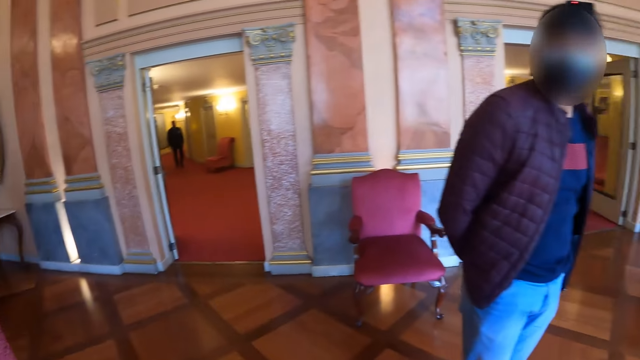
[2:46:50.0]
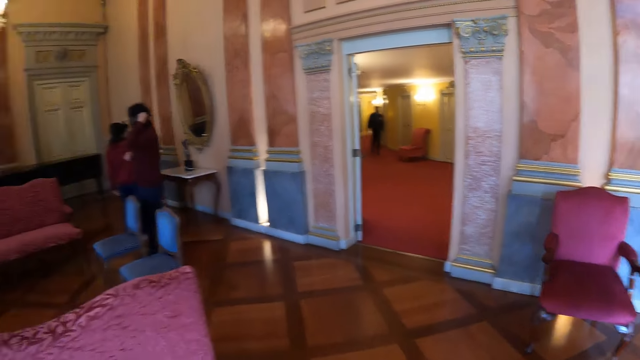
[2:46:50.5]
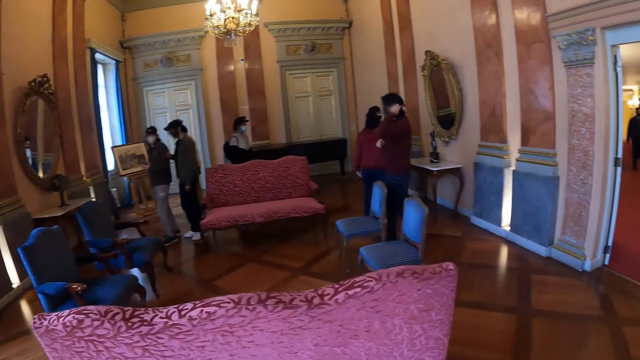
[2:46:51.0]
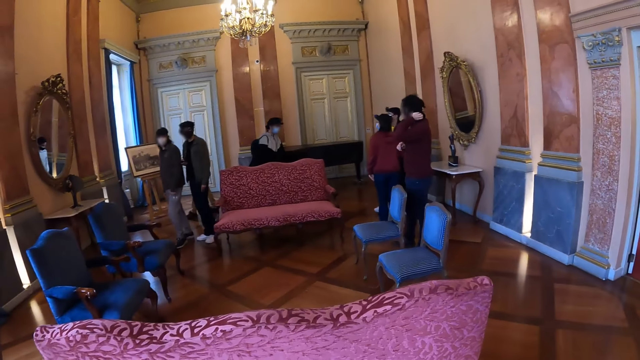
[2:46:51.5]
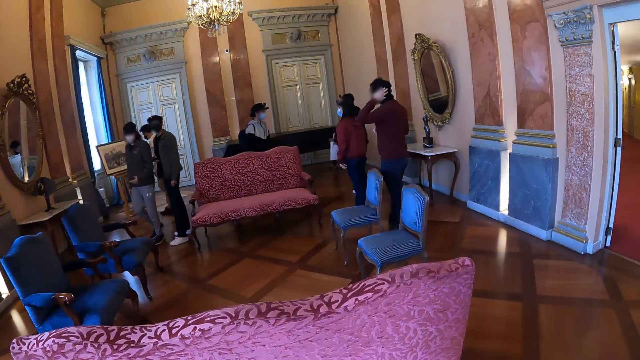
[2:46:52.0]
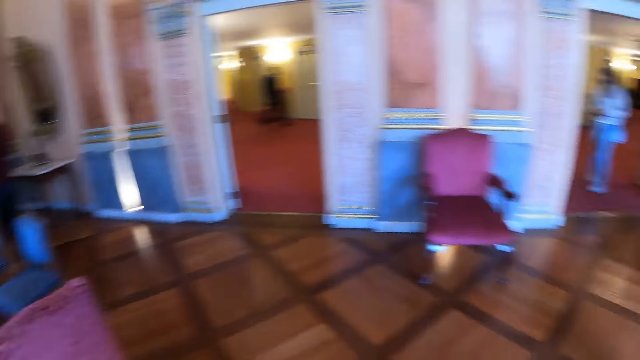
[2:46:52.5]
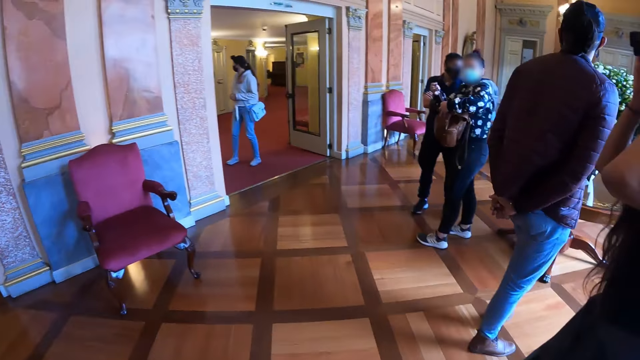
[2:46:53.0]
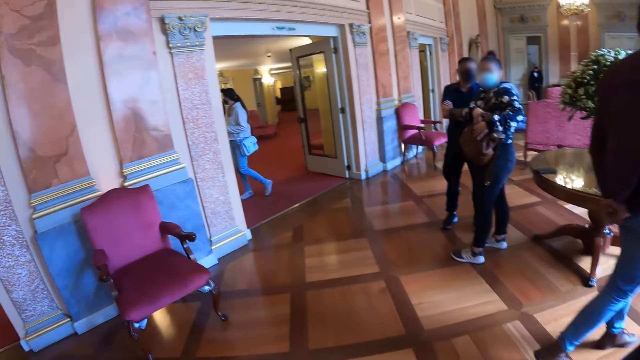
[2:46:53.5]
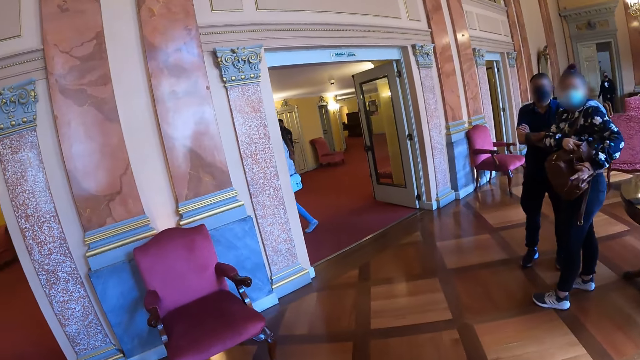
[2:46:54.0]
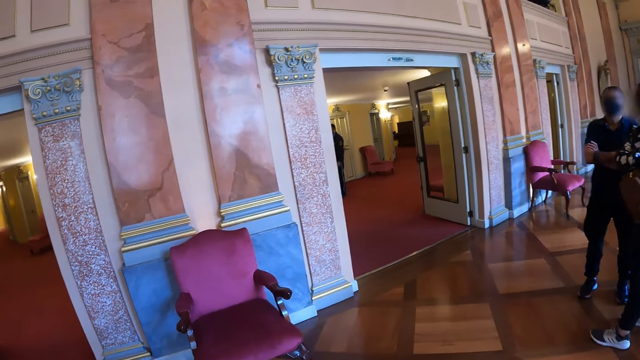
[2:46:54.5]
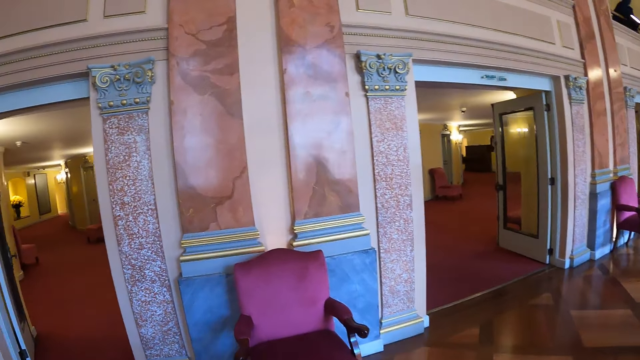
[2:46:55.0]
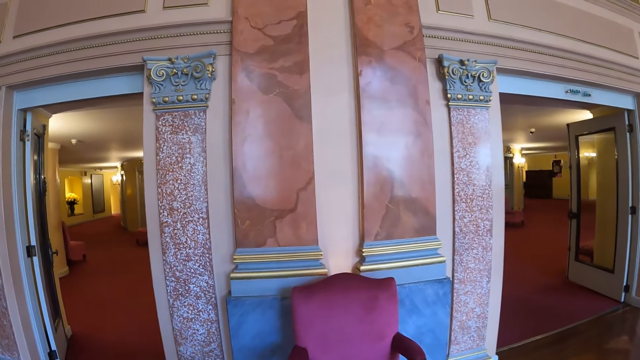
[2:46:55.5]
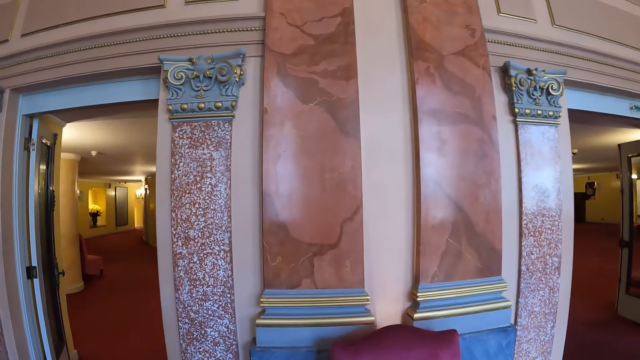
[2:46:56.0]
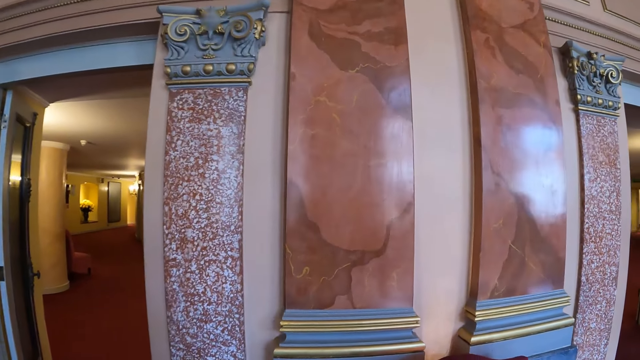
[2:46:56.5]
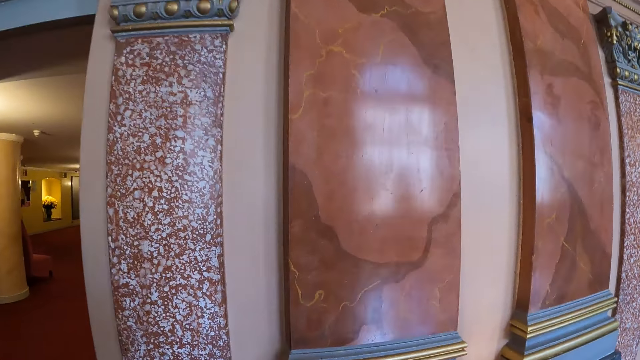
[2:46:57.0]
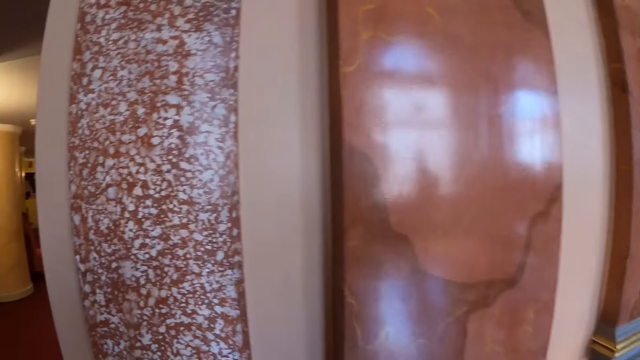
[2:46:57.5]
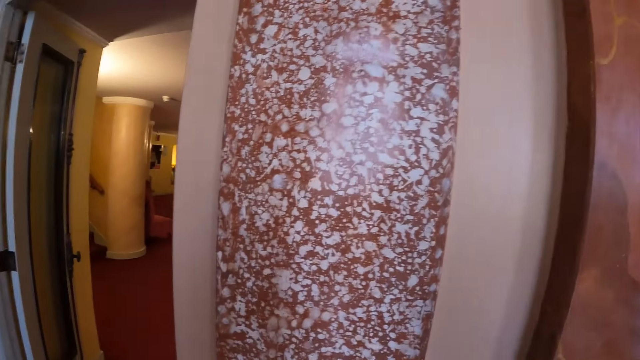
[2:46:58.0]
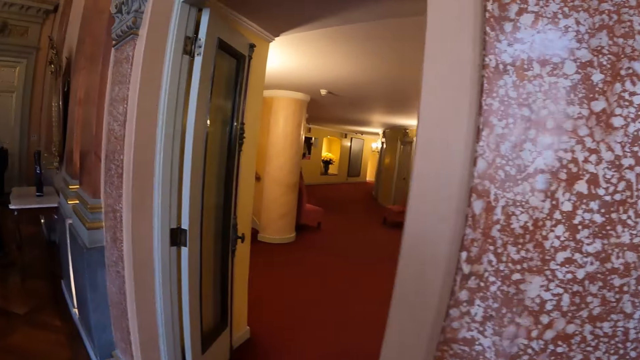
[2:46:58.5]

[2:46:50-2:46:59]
The camera wearer looks around. They turn around. A man walks towards the table. The camera wearer looks around. They walk towards the door. They look at the wall and walk to the wall. They look at the wall.

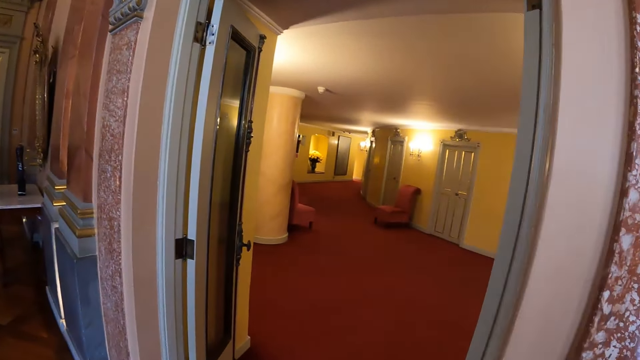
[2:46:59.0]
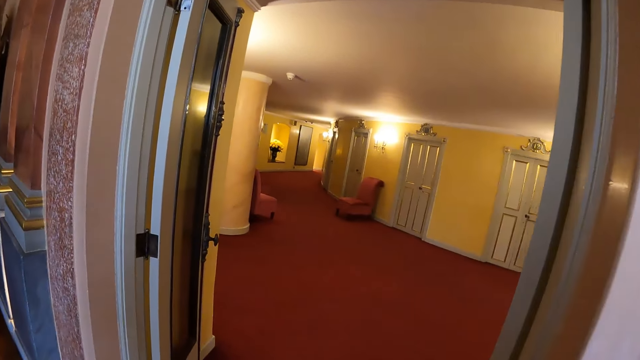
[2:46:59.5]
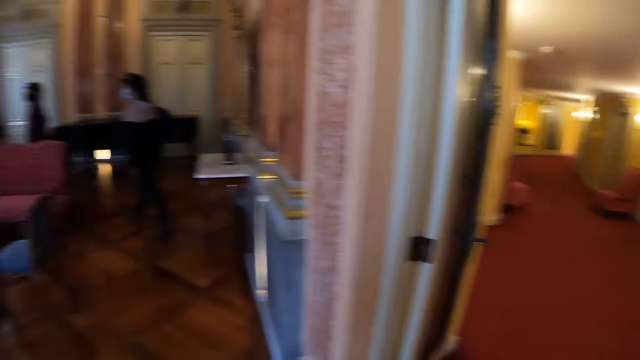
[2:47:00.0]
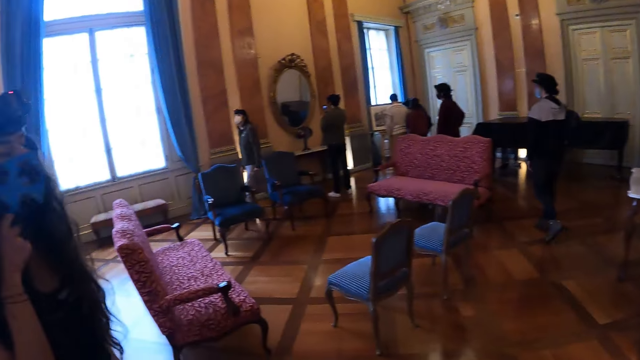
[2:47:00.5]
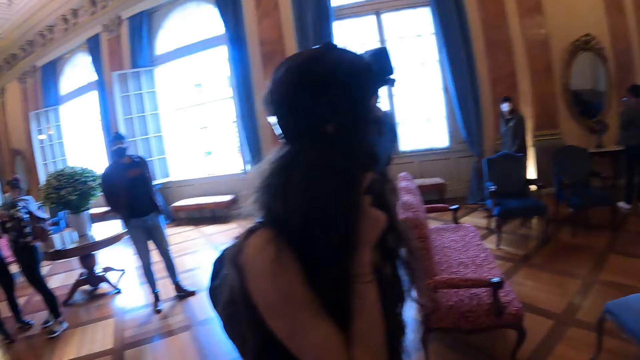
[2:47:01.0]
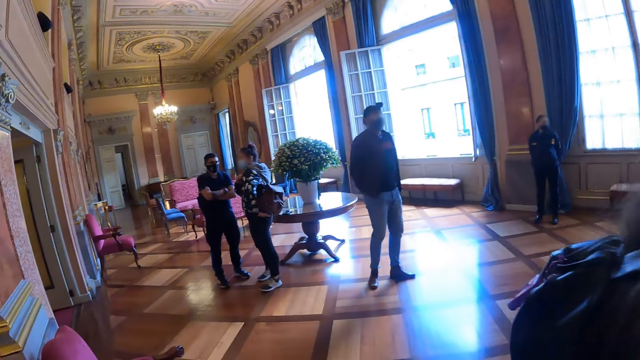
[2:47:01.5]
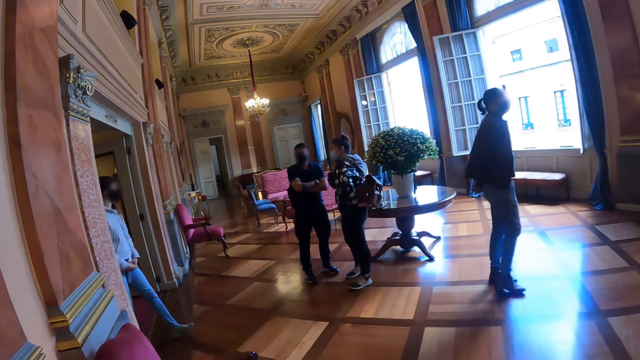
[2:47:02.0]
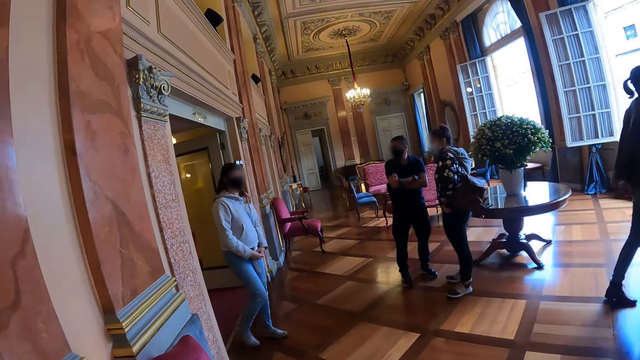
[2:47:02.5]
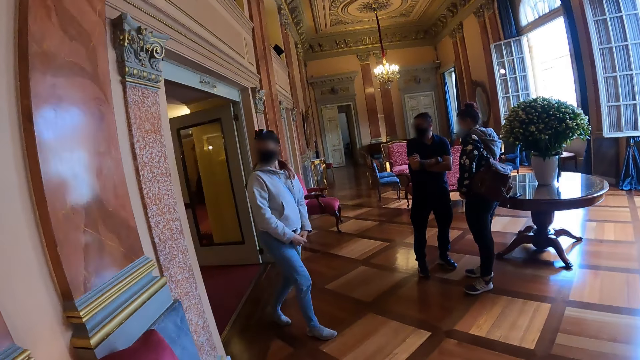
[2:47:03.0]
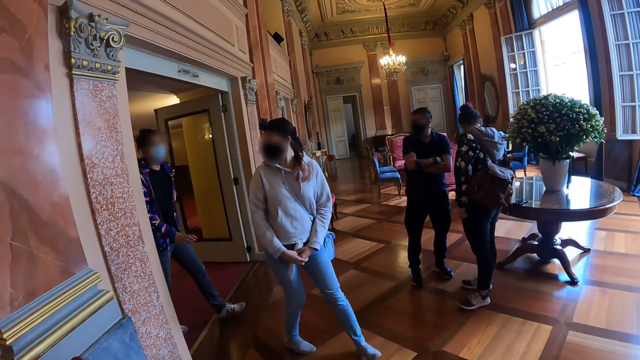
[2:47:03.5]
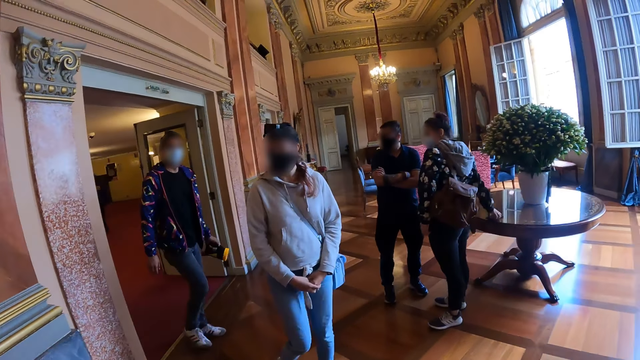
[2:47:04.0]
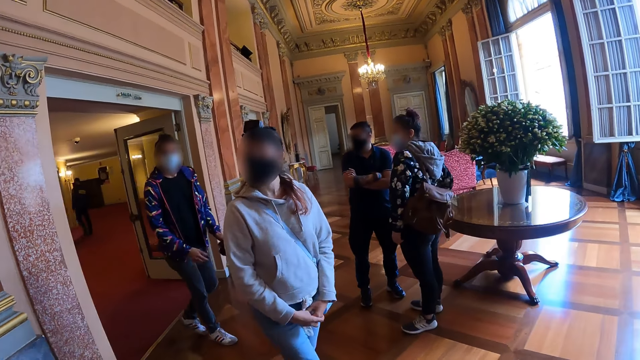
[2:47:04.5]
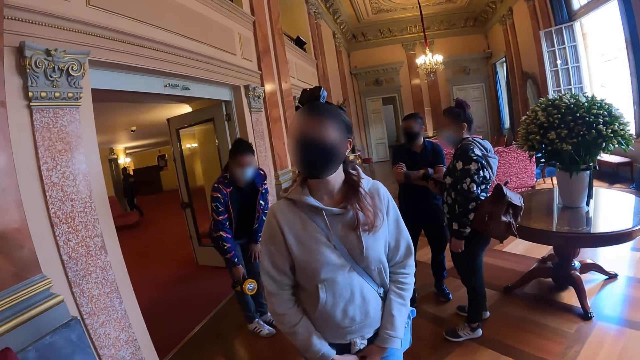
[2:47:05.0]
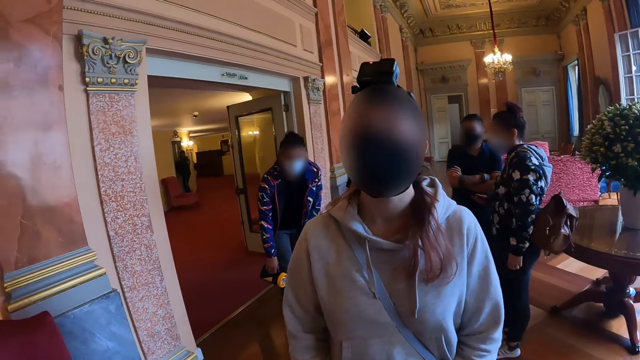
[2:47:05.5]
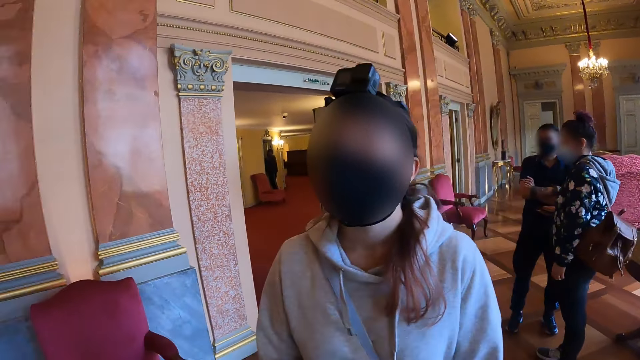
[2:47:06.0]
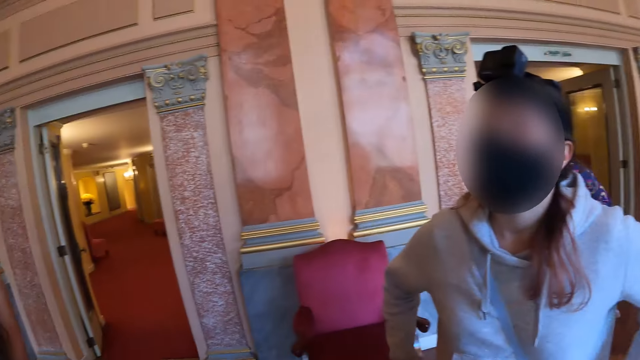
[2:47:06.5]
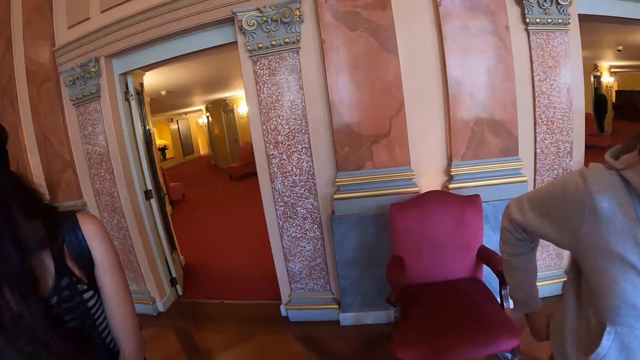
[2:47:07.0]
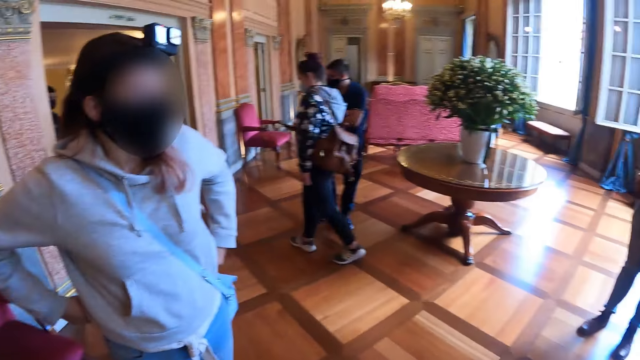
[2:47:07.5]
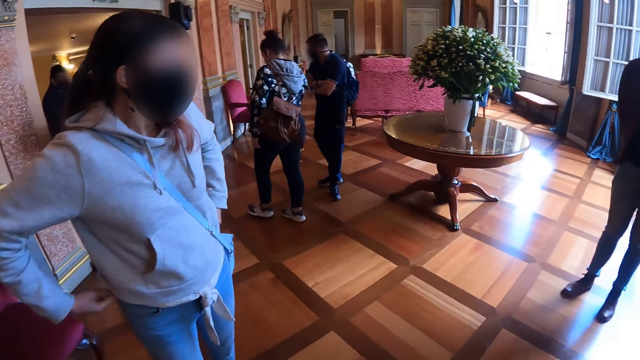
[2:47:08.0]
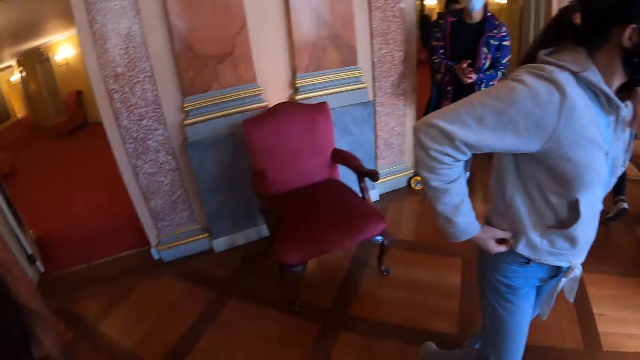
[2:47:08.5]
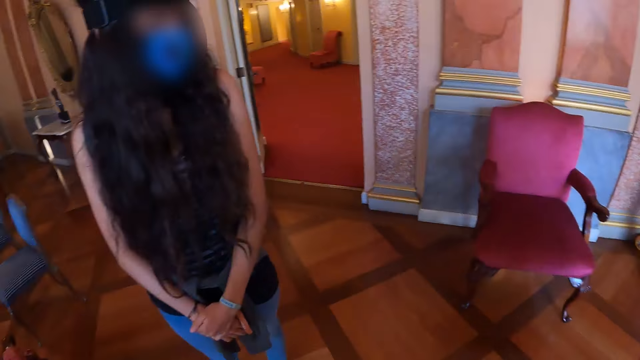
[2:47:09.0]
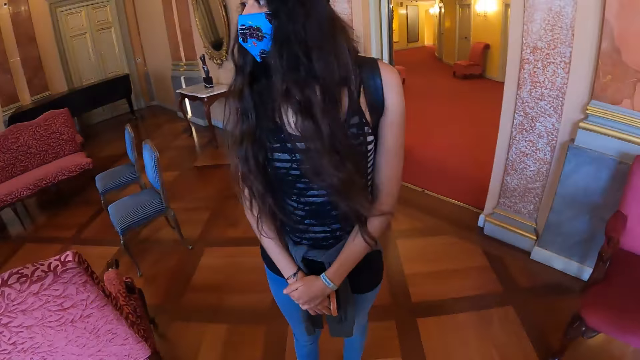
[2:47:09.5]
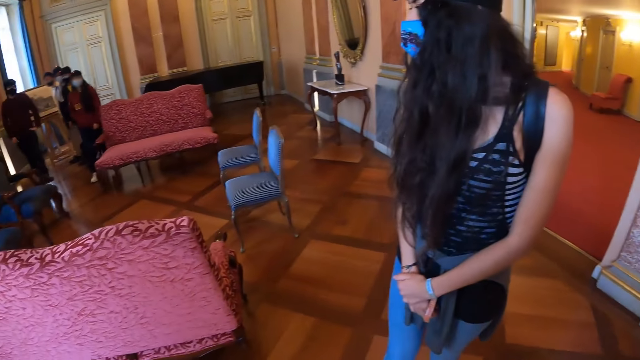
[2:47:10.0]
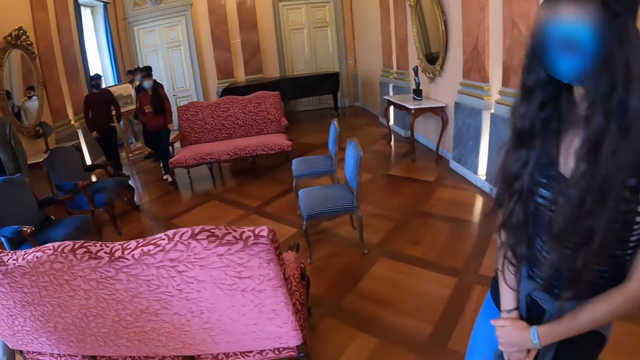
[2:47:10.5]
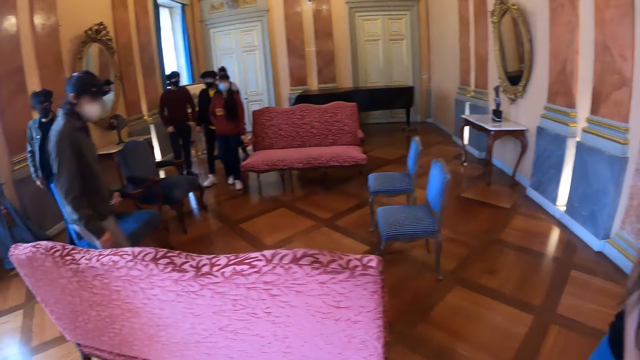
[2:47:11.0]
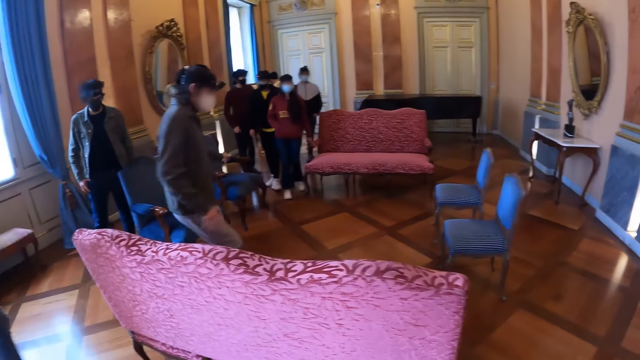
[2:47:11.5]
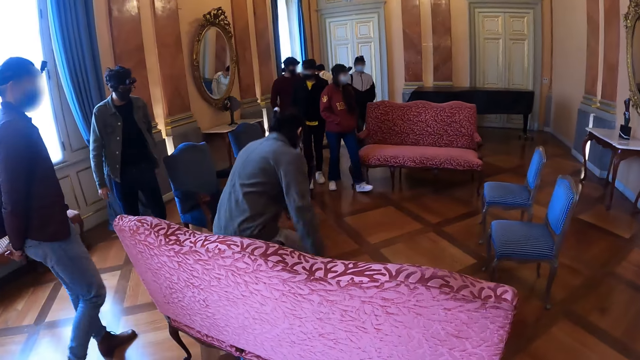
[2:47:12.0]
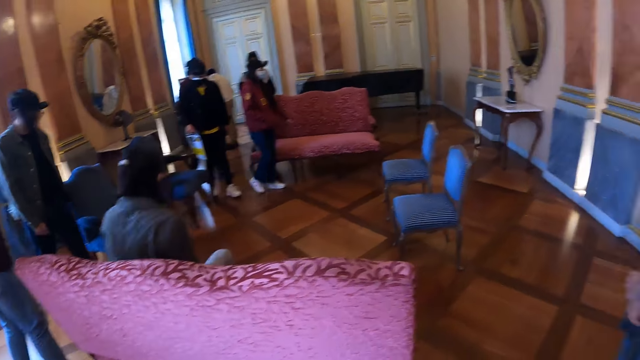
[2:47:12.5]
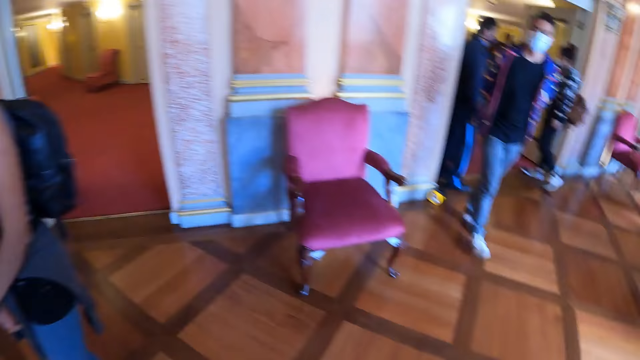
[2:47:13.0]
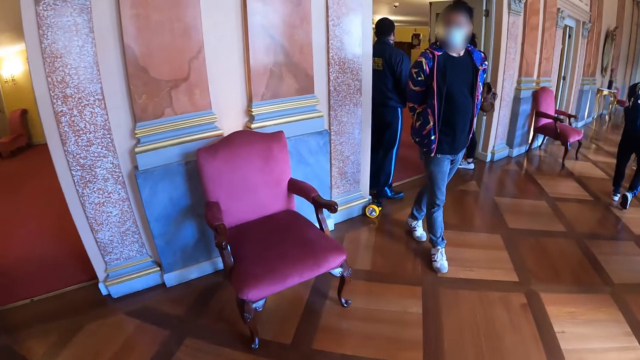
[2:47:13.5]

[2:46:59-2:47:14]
The camera wearer looks at the room. They turn towards the room. They look around. They walk about the room. A man walks towards the wall. The camera wearer looks at a lady. They walk towards a woman. Another man walks into the room. He places the flashlight in his left hand and bends towards the floor. The camera wearer interacts with the woman. They look around. They look at another lady. They look around. The first man walks towards the chair. The camera wearer walks towards the chair.
